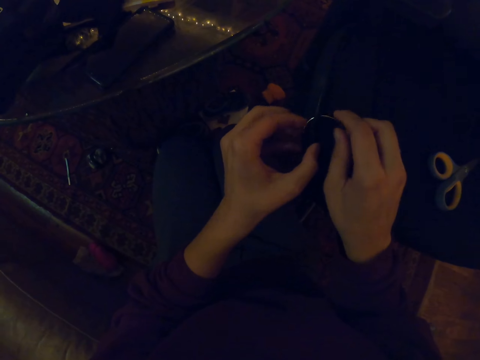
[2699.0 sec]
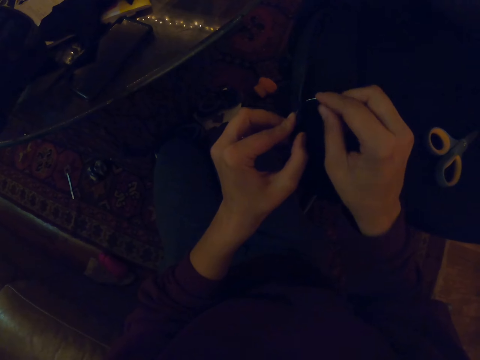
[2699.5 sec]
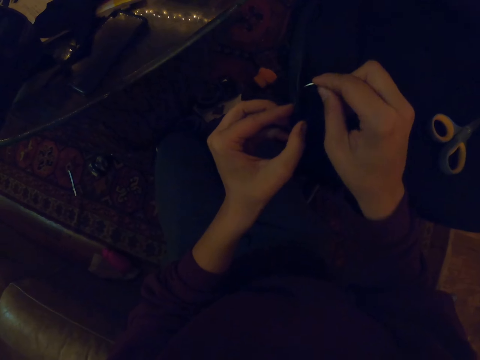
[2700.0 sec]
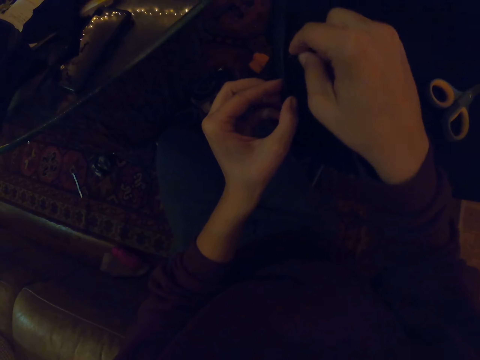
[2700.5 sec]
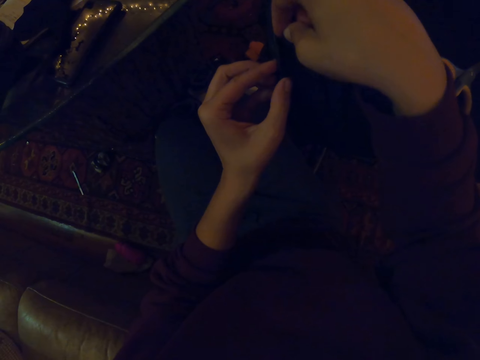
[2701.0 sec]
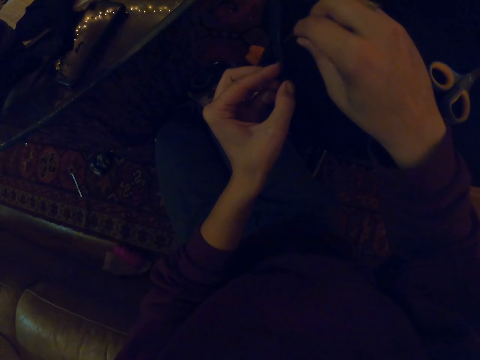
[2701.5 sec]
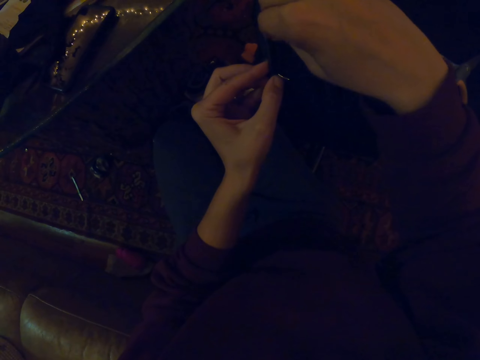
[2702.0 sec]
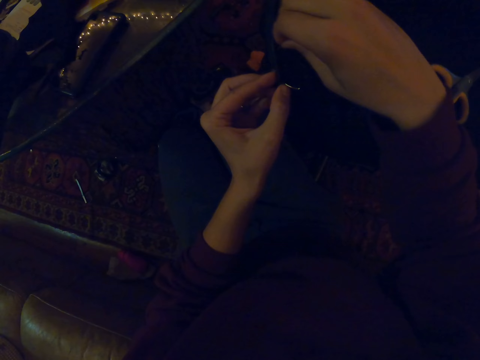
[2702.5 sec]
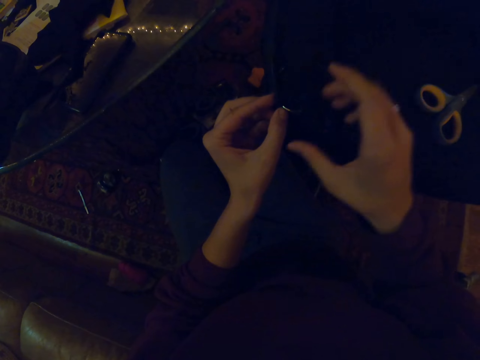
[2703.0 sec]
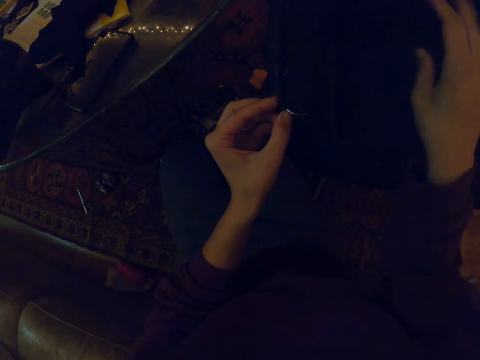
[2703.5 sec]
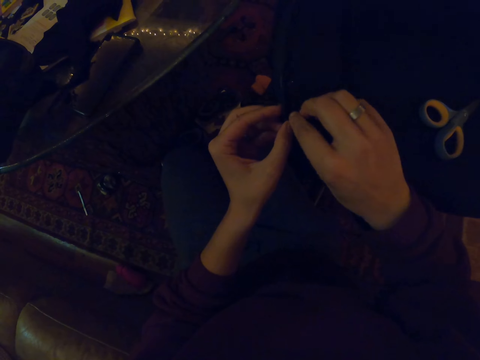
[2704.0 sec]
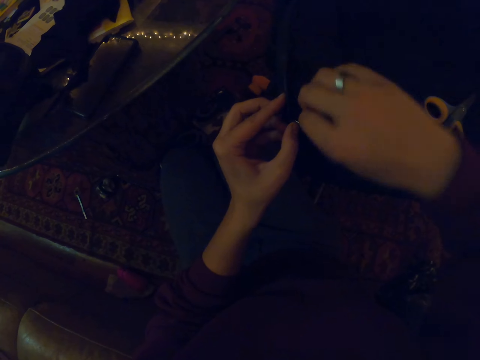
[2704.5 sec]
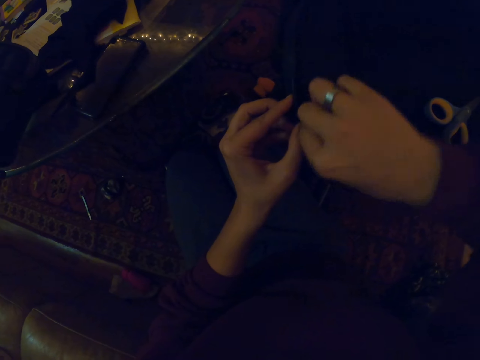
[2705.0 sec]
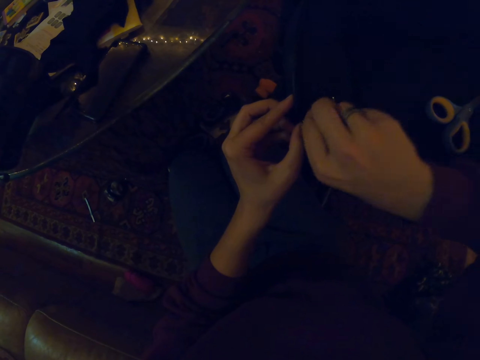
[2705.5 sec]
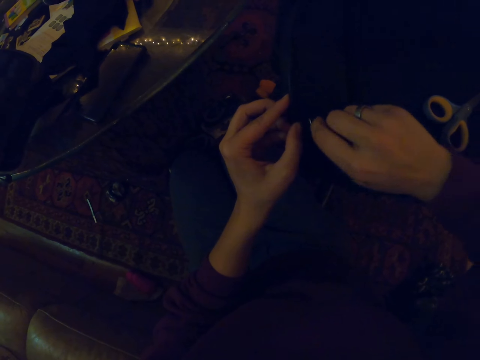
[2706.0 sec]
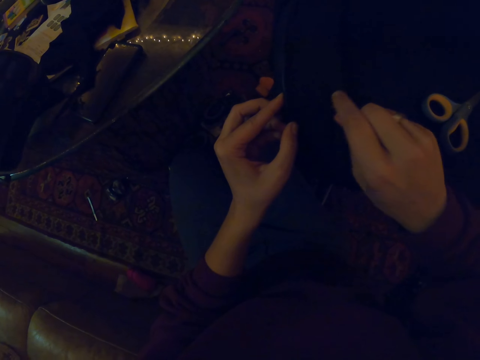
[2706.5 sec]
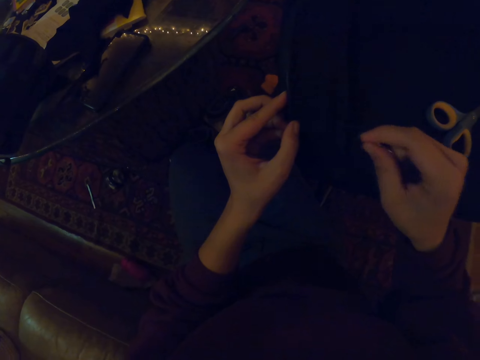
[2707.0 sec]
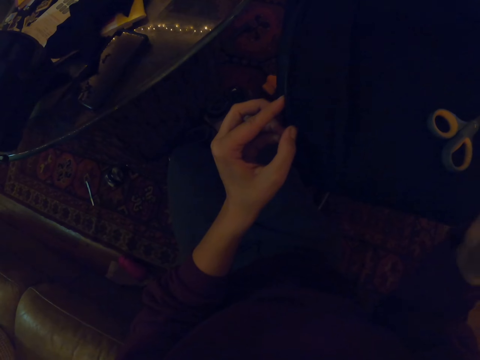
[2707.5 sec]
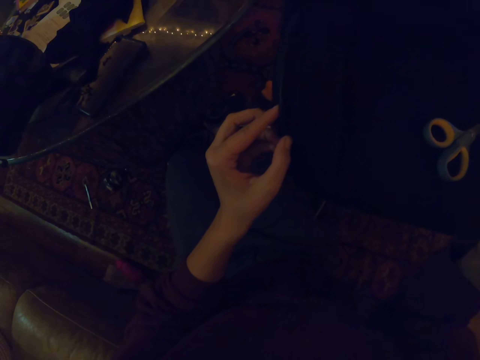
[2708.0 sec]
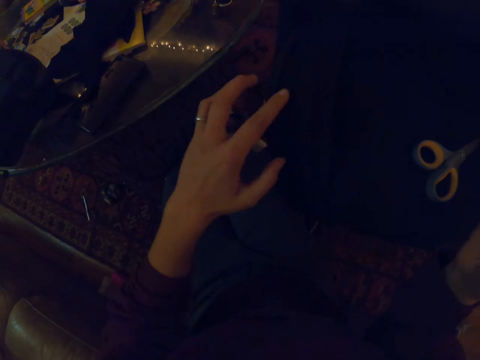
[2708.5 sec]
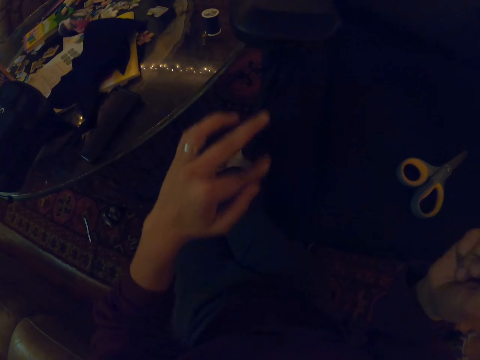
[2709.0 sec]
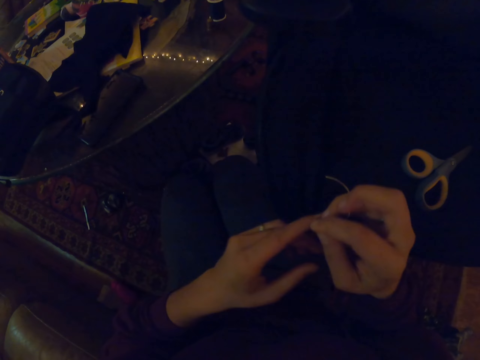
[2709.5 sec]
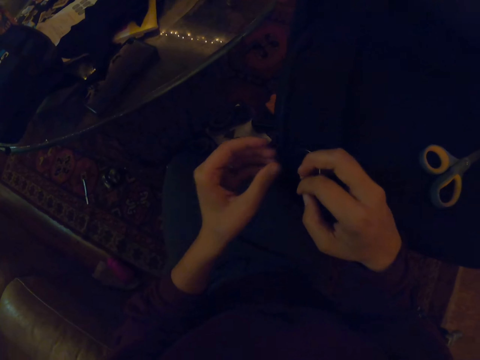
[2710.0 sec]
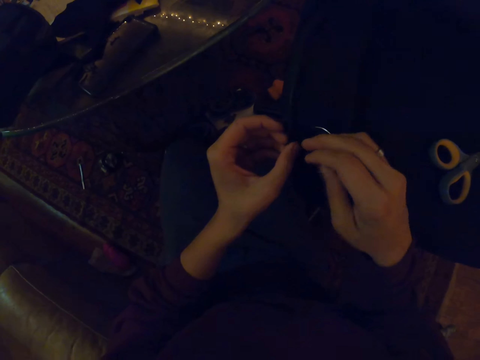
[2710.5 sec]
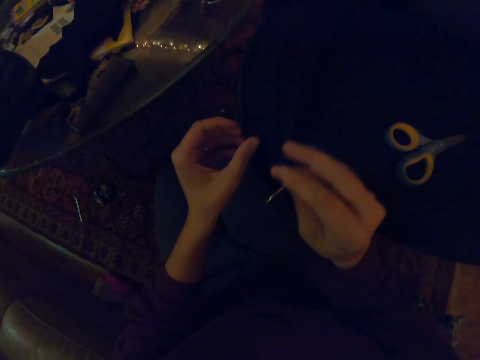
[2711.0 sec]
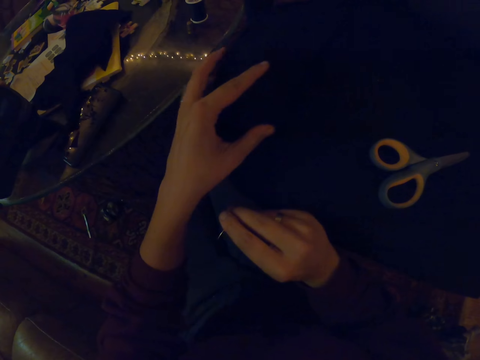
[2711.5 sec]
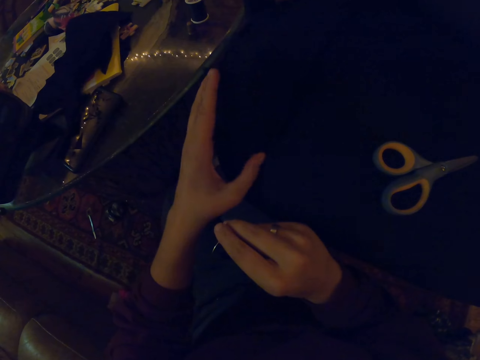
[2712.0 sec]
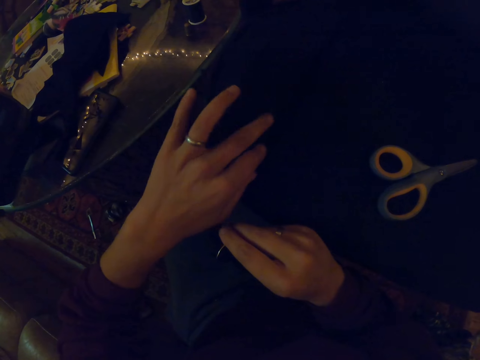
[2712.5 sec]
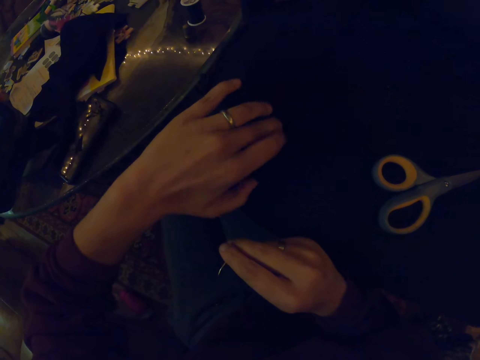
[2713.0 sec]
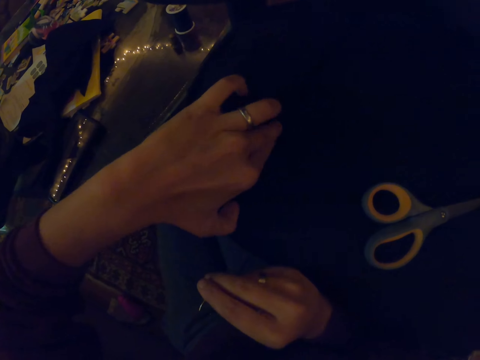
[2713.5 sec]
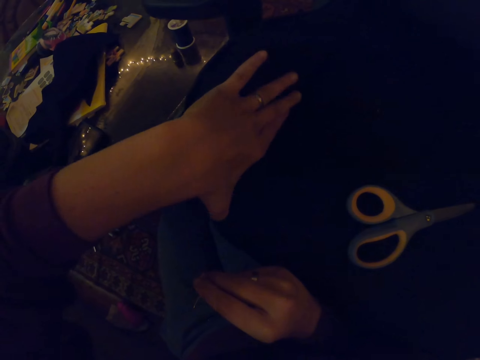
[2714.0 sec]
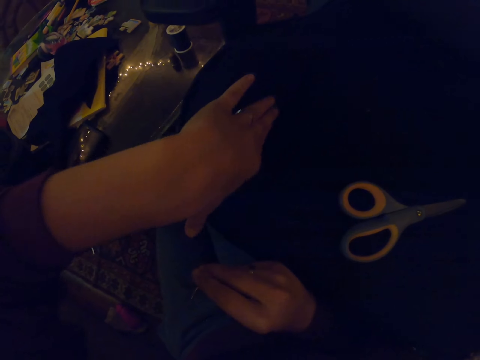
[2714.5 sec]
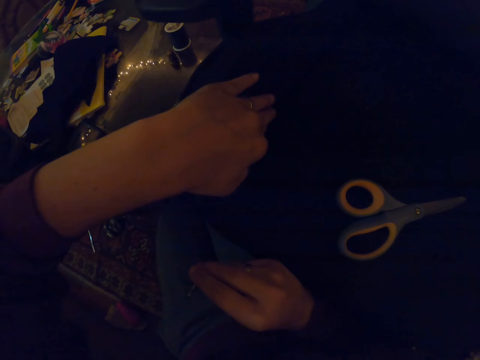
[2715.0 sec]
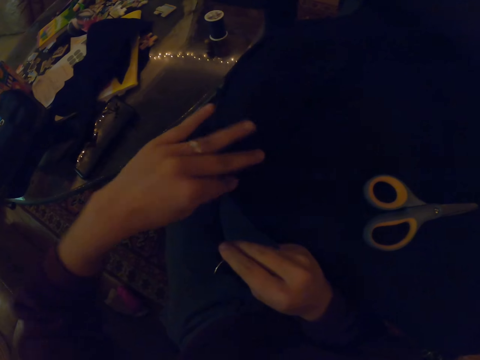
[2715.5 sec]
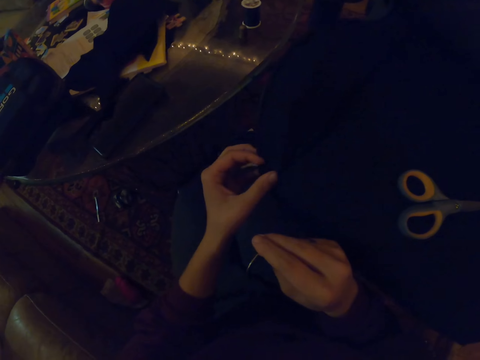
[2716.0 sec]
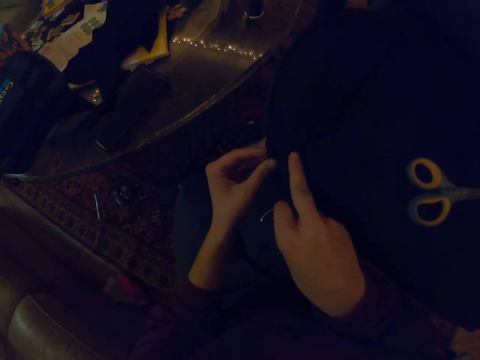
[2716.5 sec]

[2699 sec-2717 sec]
The camera wearer pulls the thread. They adjust the cloth on the seat pad.

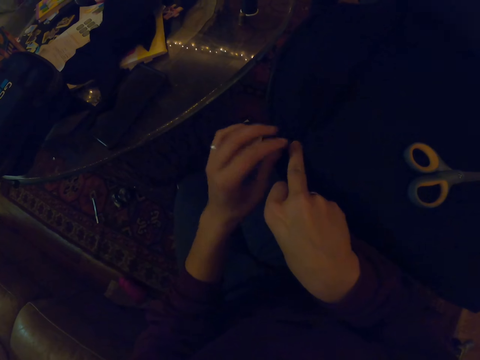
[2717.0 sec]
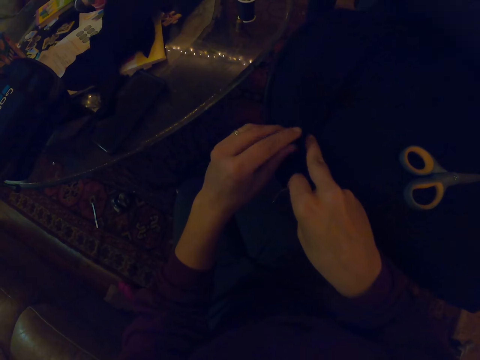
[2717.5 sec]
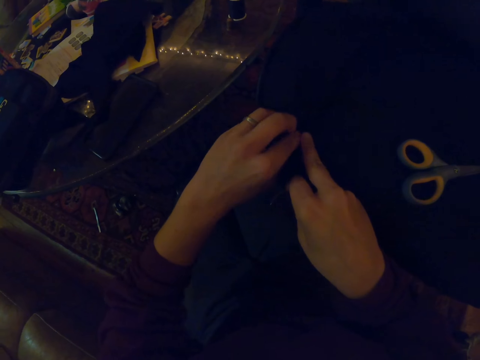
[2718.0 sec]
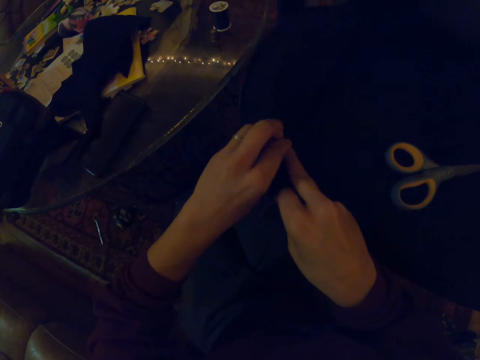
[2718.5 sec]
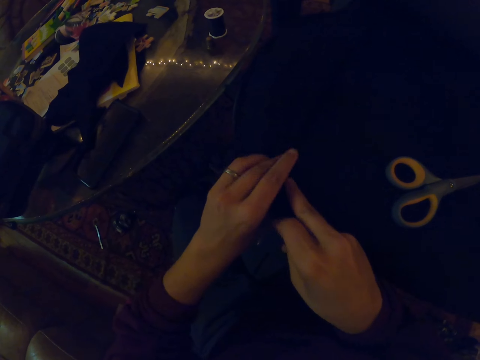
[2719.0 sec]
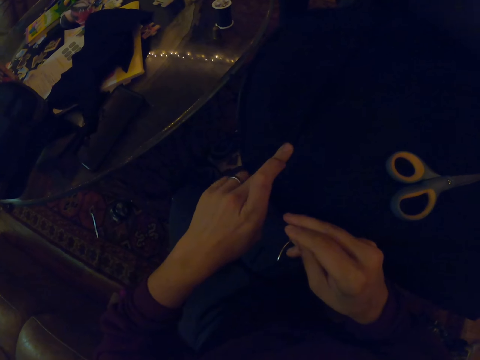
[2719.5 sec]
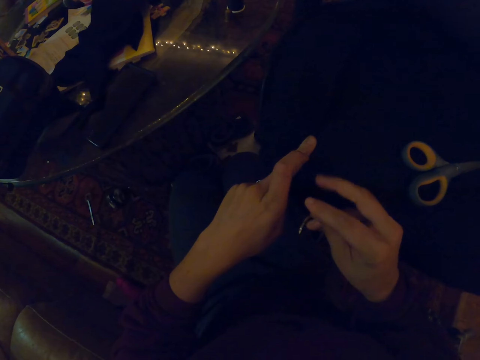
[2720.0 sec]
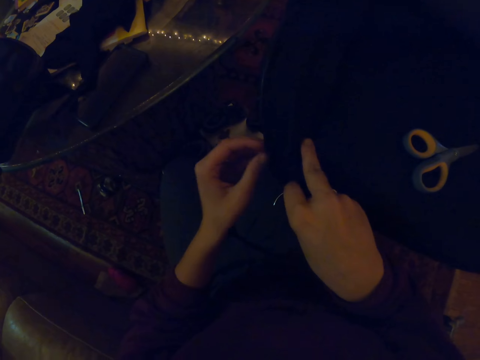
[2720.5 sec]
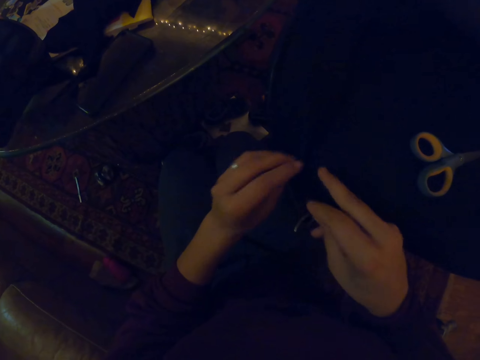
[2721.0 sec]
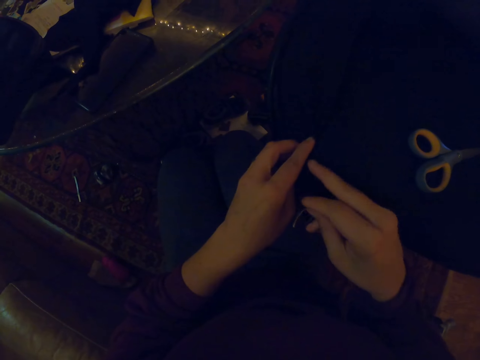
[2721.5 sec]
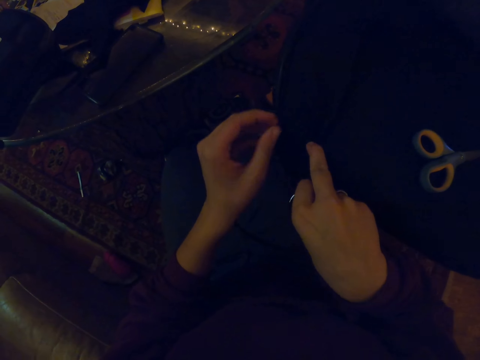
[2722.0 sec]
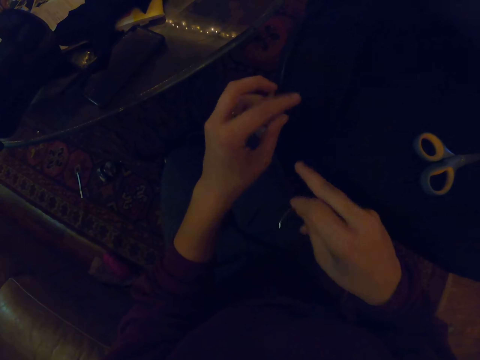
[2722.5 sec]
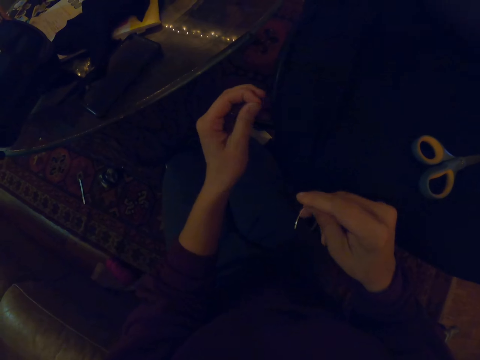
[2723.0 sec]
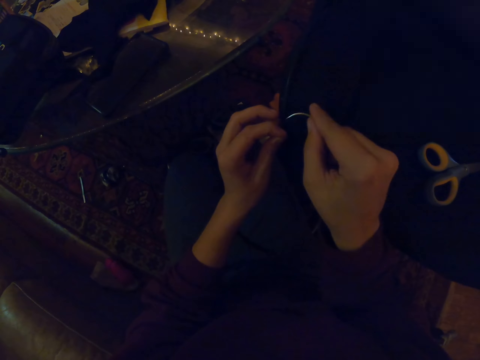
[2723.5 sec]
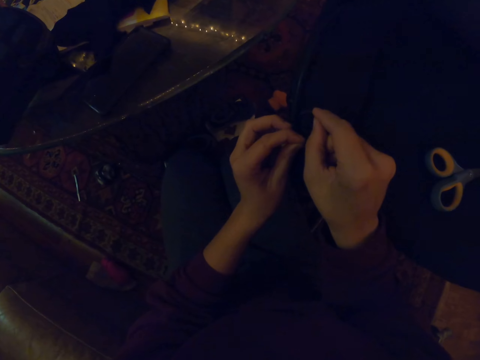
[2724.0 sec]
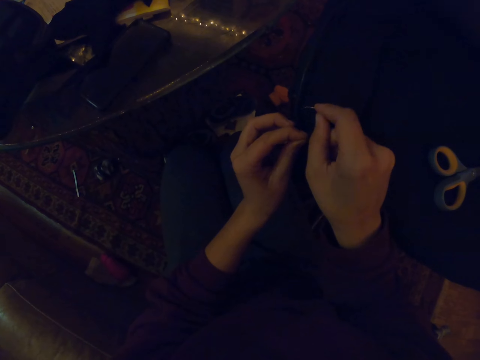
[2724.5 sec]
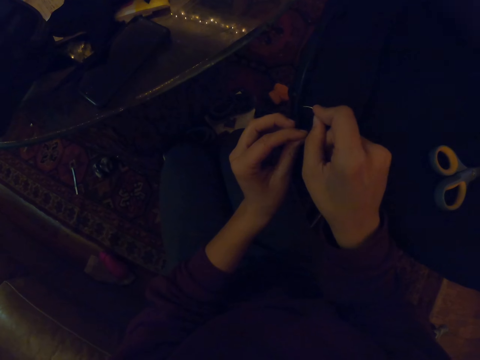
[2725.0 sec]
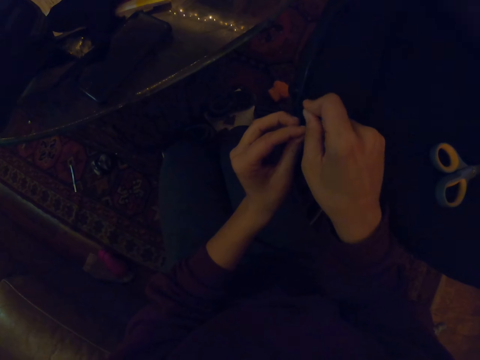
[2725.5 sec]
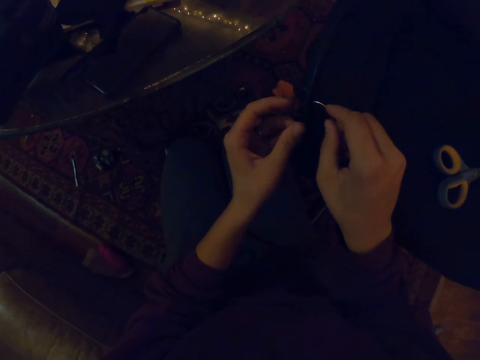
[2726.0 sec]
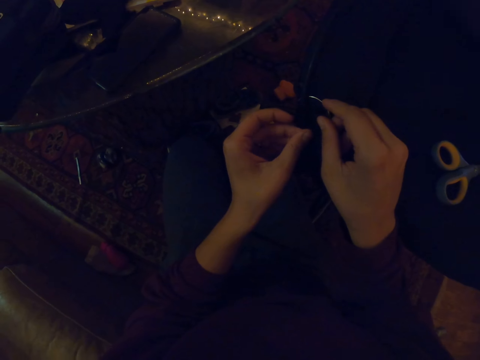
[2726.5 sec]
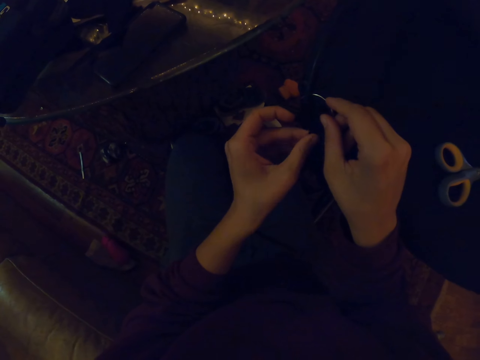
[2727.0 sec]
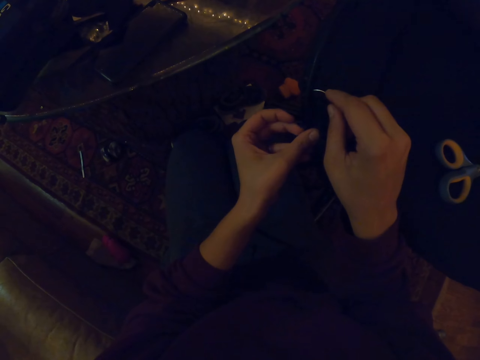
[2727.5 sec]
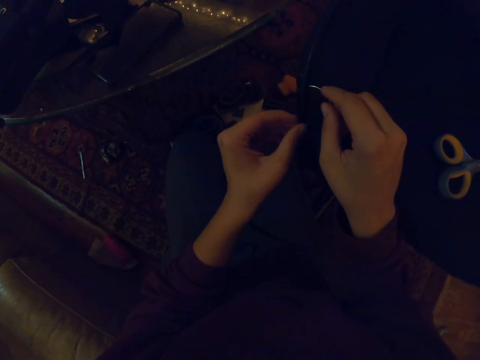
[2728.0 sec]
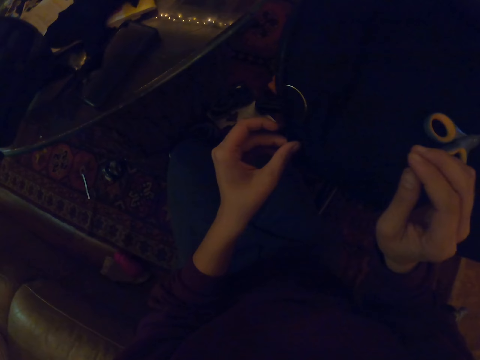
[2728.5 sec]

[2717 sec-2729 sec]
The camera wearer touches the chair. They sew with the sewing needle.
